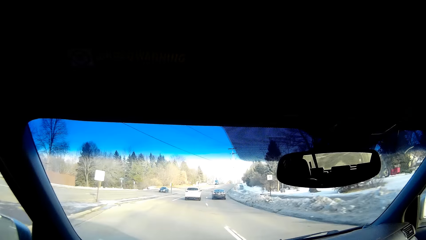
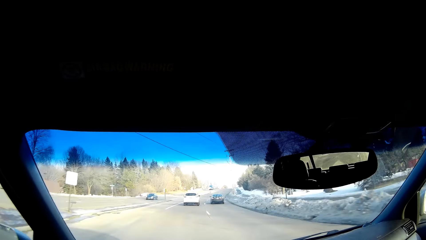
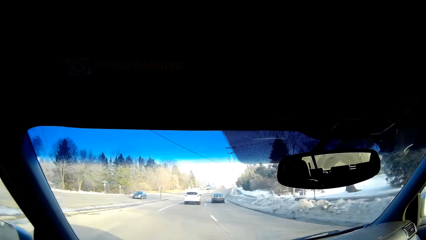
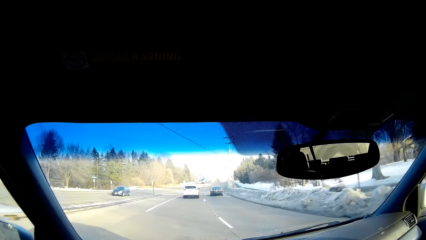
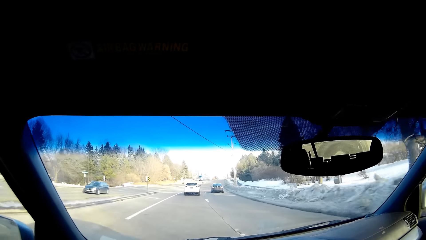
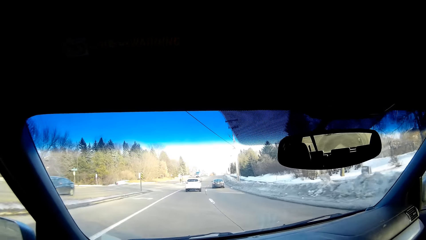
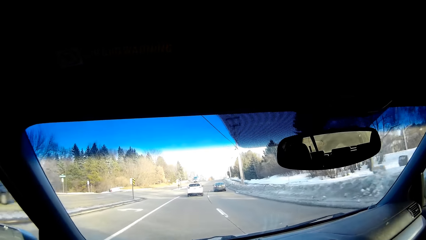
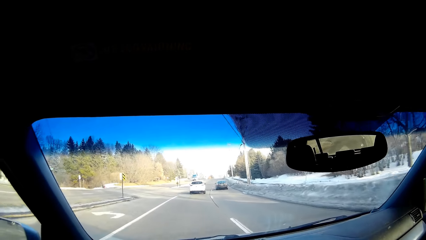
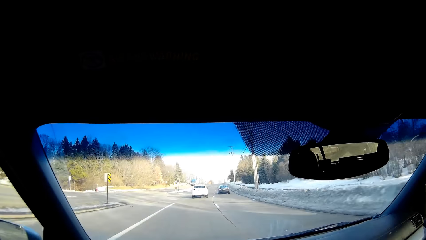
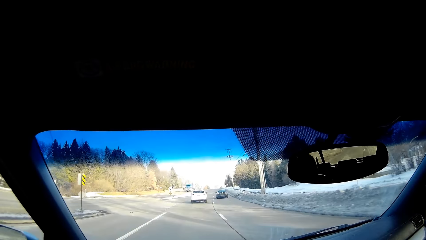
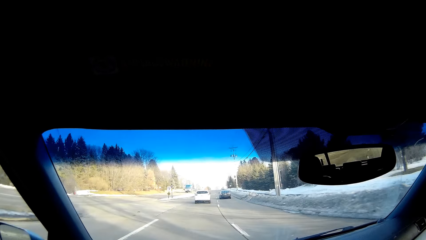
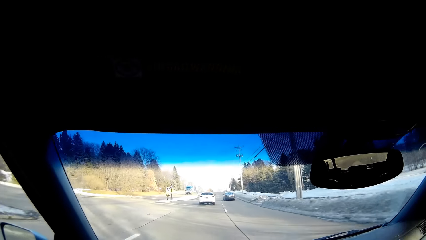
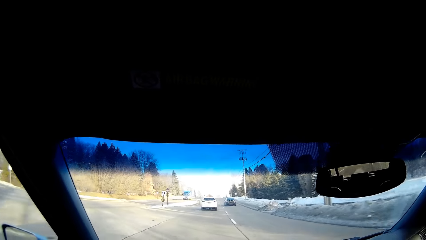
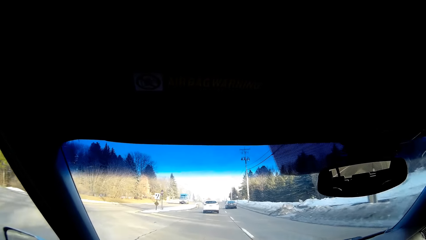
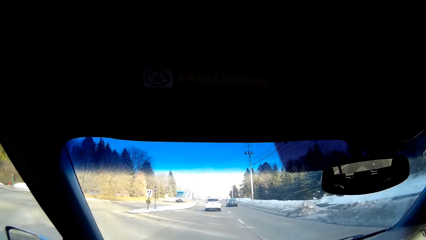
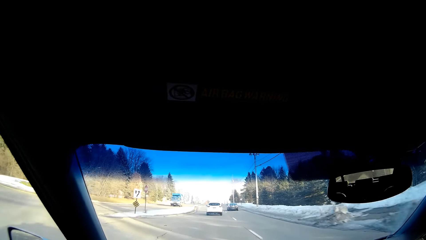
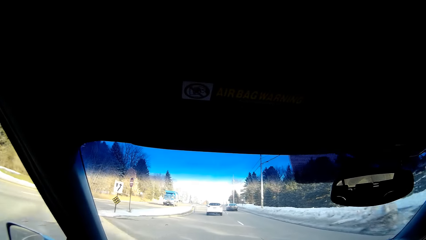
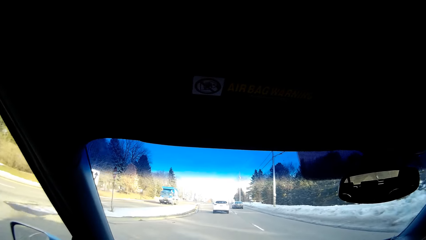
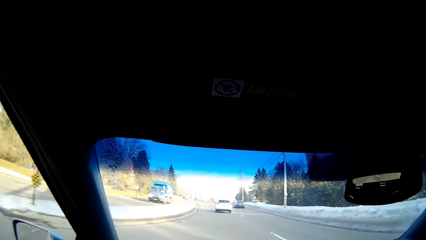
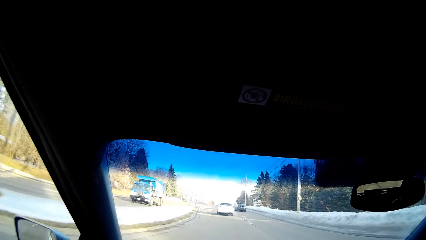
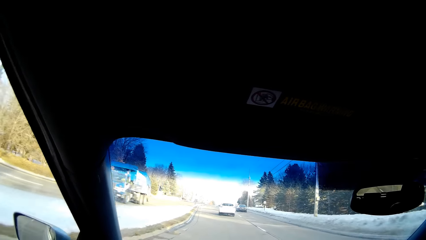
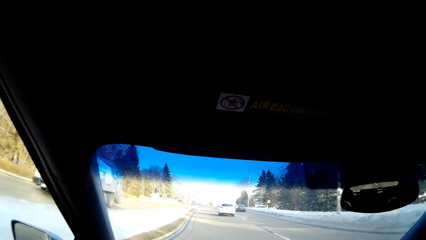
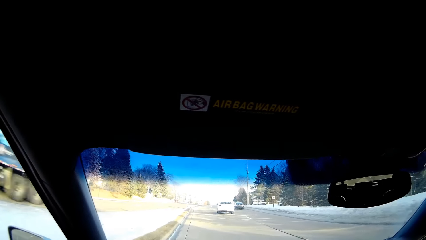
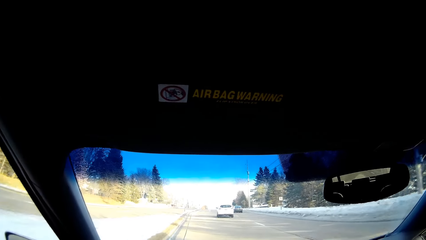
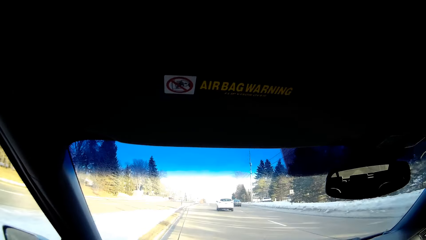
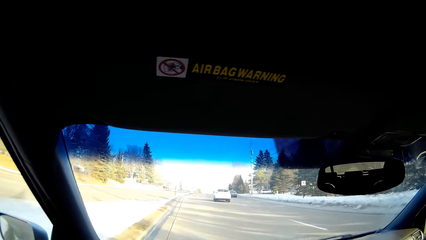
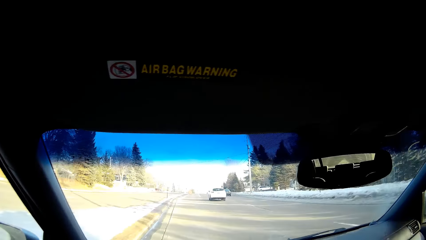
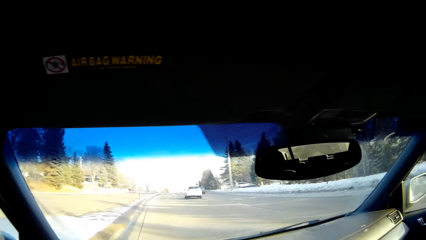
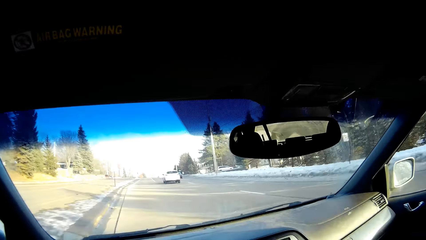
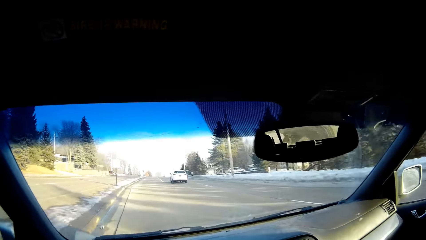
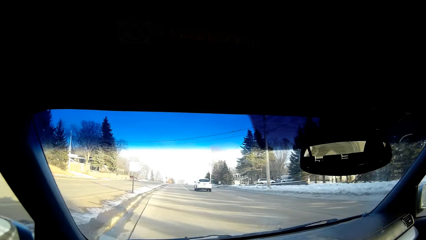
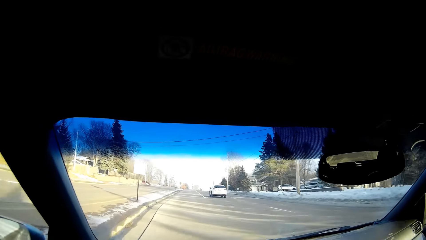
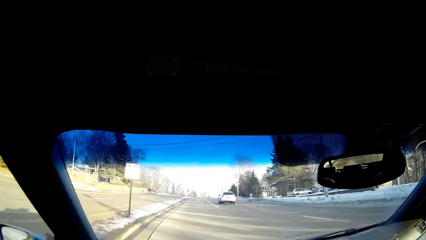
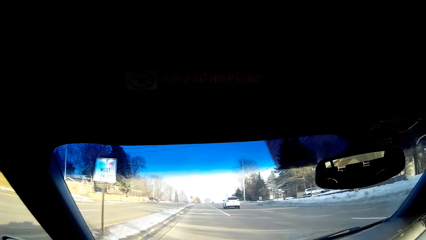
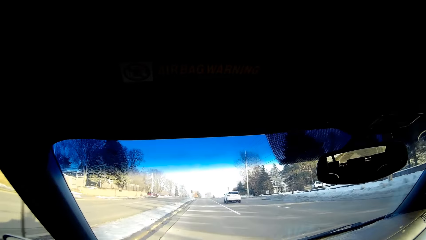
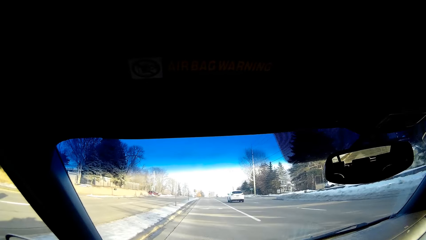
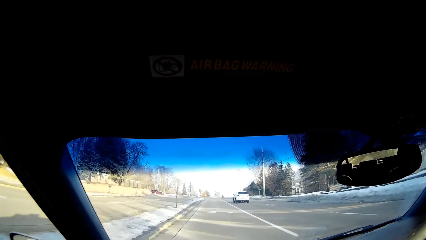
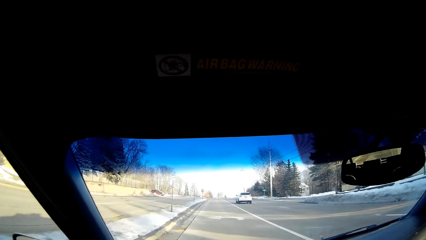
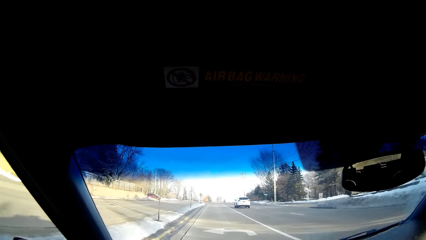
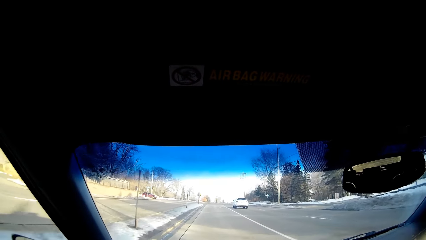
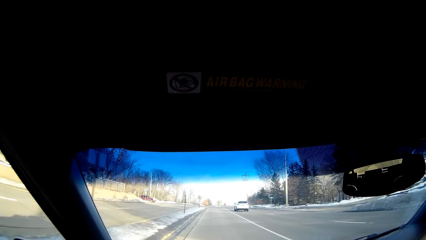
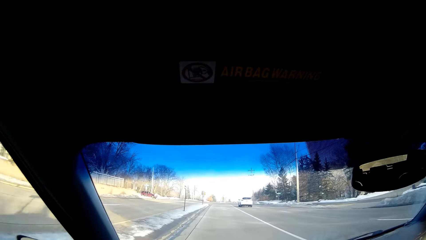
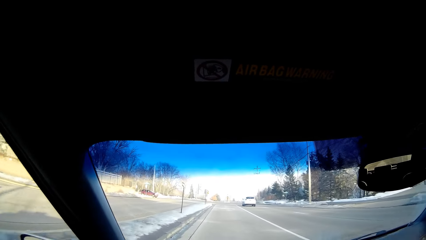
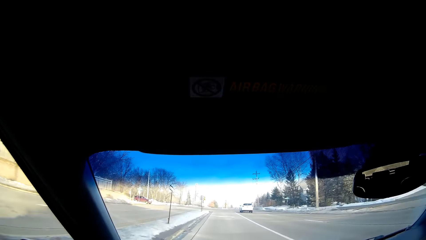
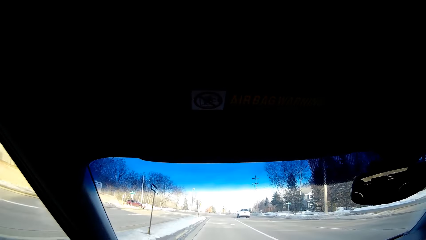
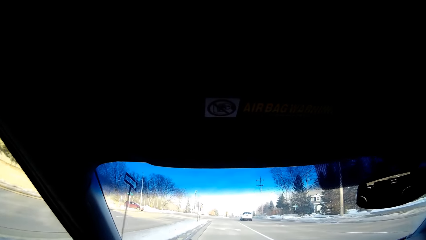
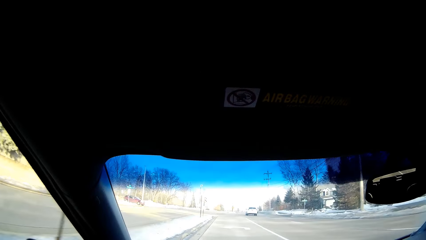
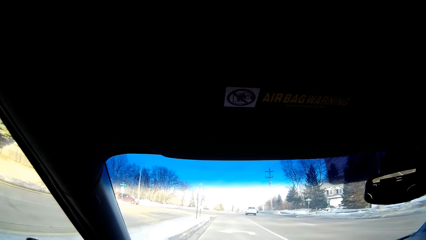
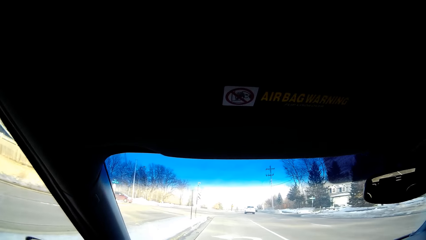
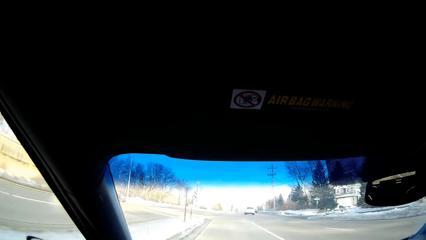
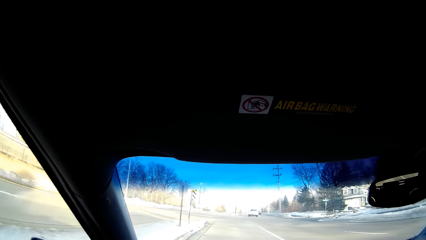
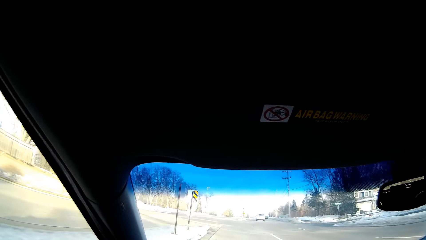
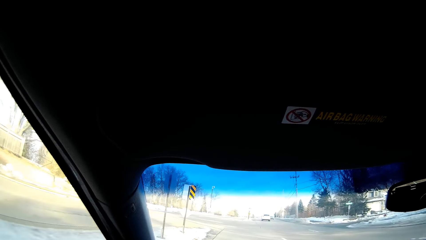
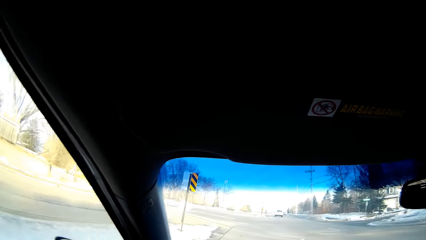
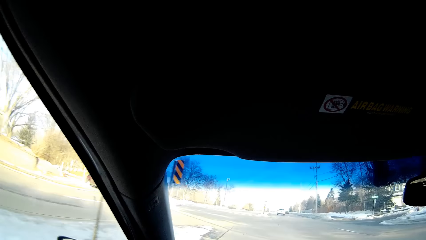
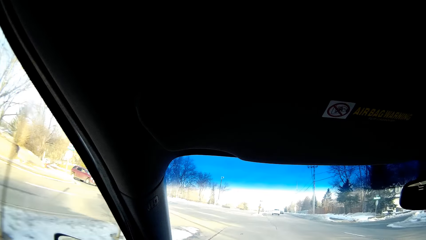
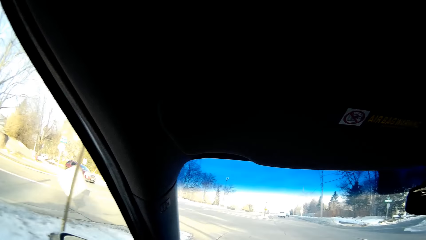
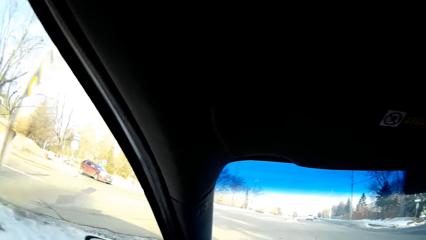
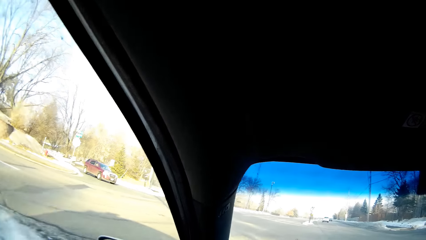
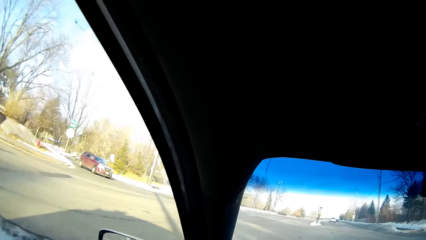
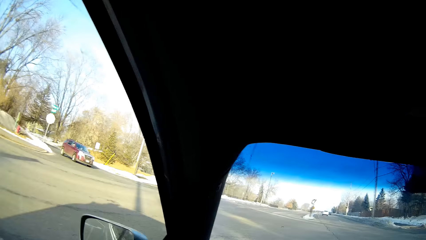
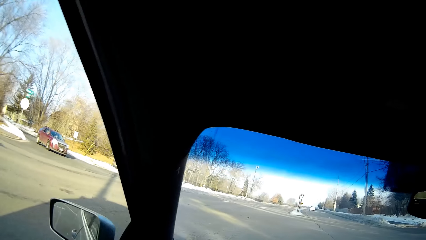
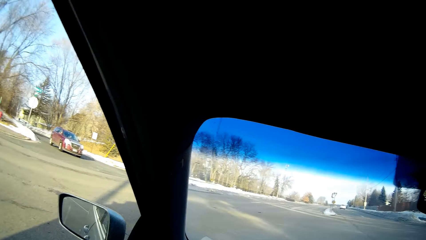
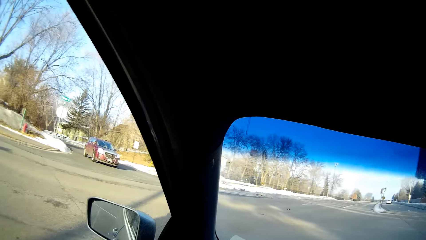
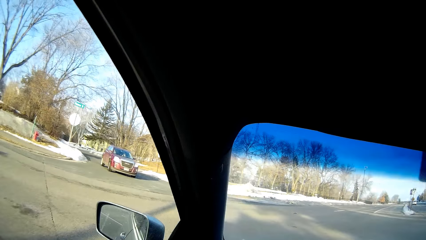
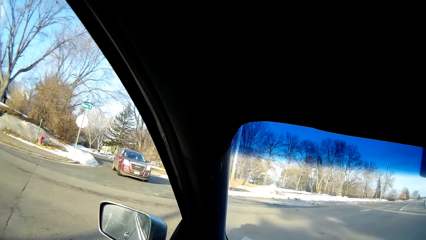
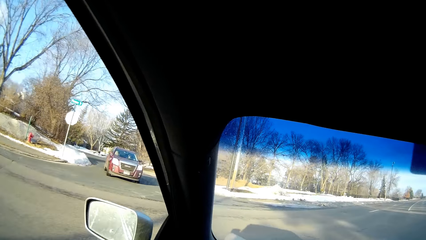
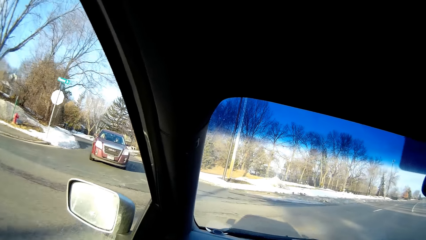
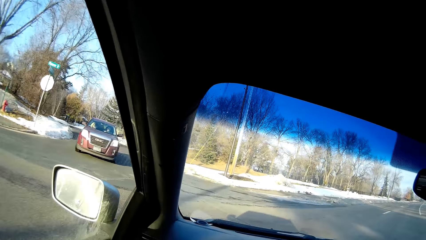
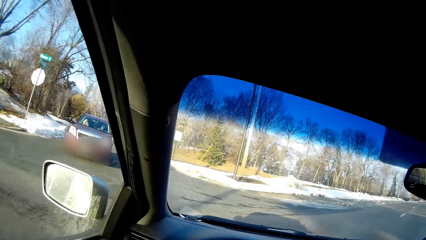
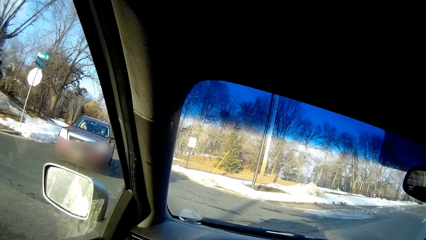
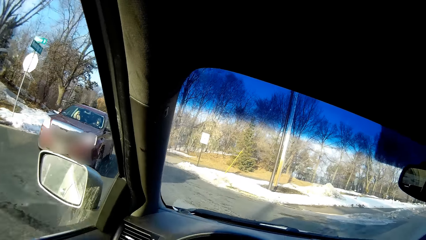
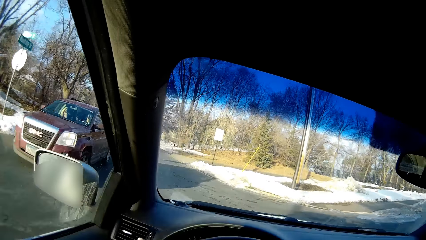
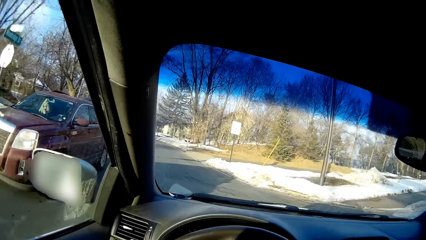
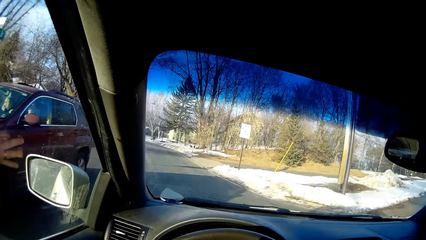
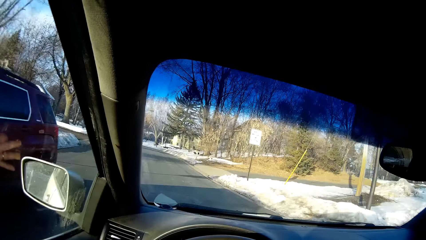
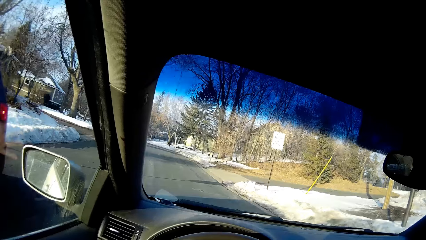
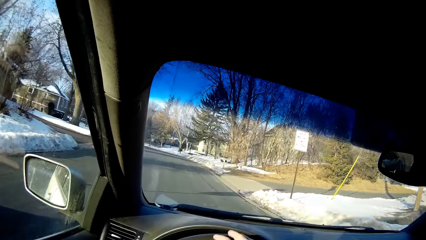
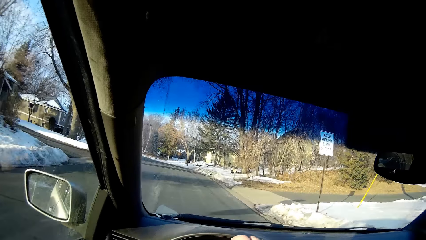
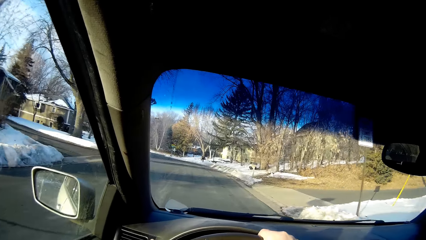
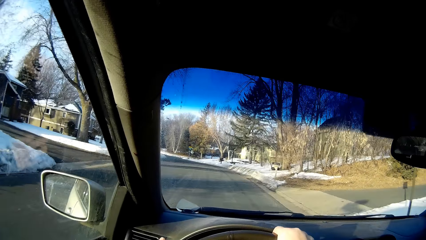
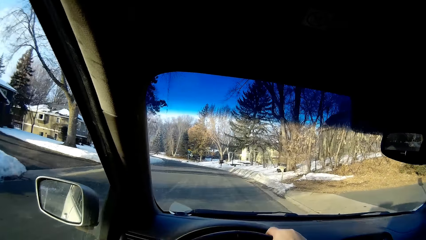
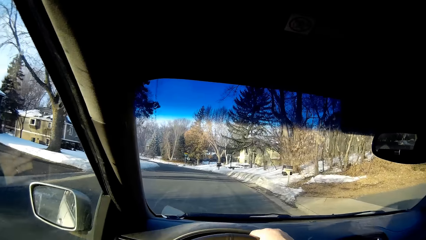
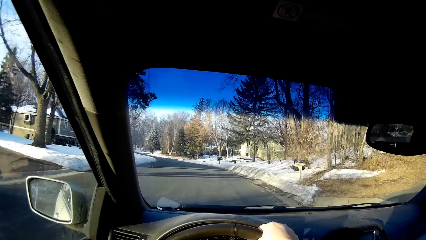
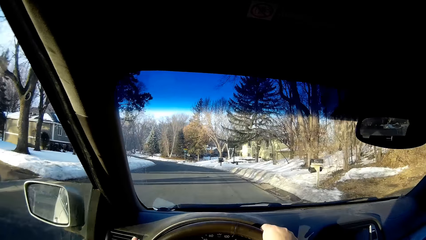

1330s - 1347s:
The camera wearer drives on the road. They look around. They turn around.
